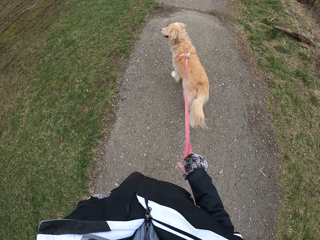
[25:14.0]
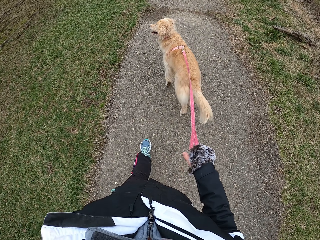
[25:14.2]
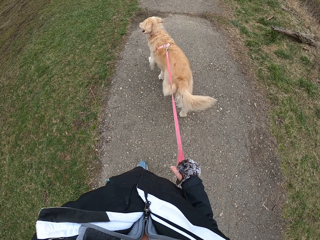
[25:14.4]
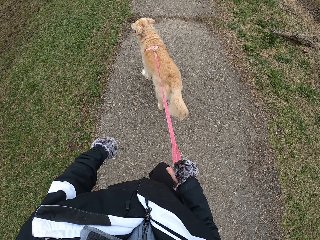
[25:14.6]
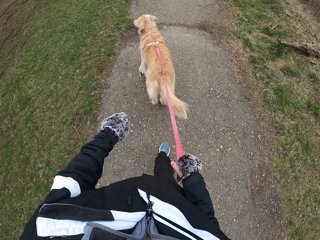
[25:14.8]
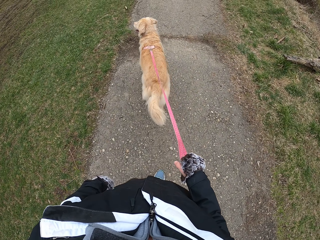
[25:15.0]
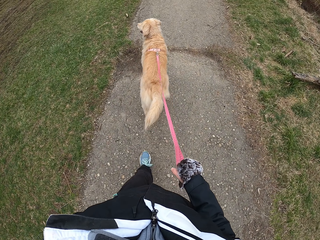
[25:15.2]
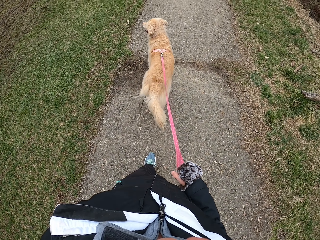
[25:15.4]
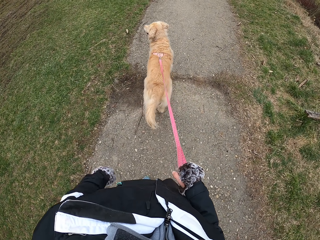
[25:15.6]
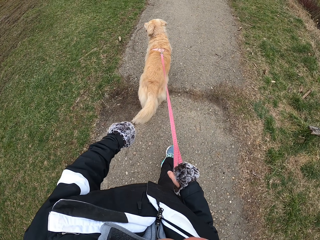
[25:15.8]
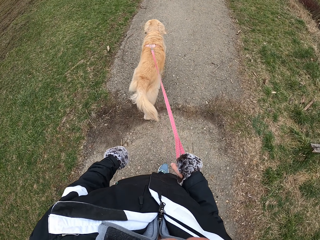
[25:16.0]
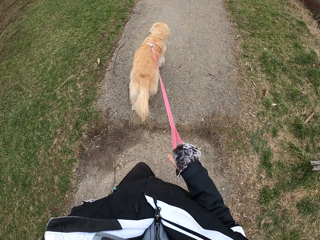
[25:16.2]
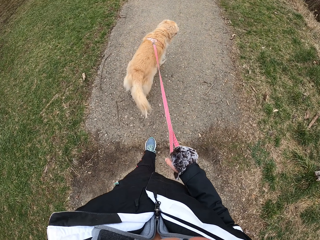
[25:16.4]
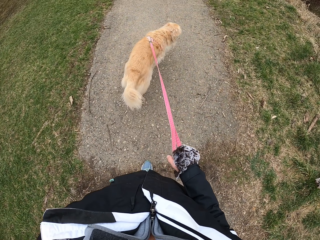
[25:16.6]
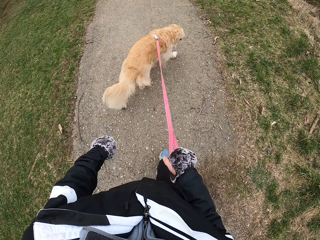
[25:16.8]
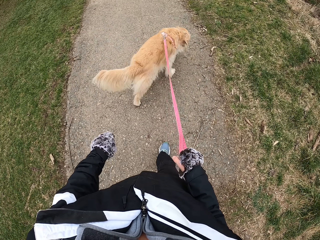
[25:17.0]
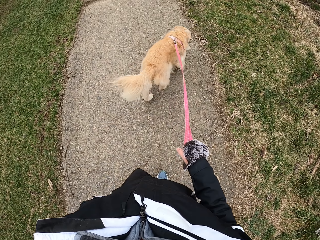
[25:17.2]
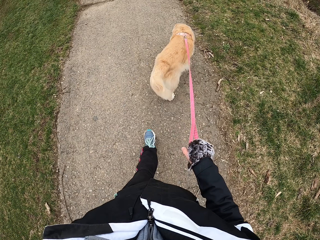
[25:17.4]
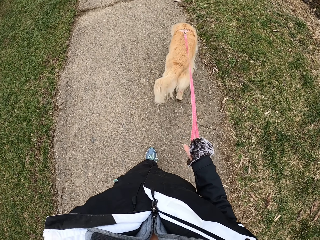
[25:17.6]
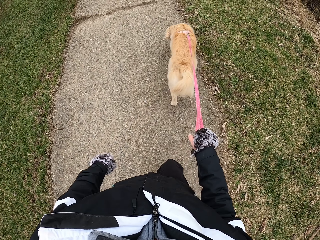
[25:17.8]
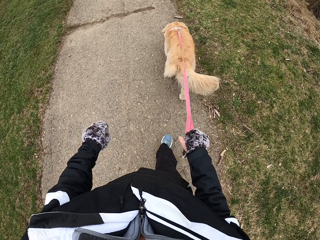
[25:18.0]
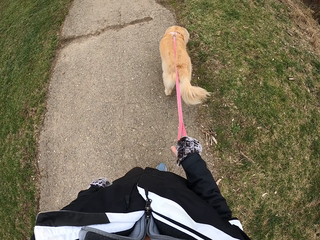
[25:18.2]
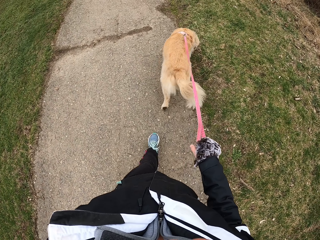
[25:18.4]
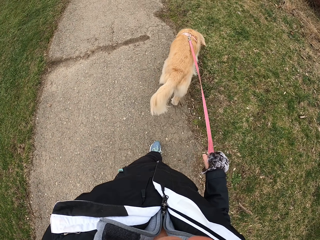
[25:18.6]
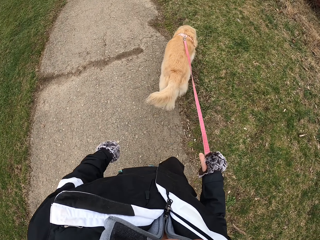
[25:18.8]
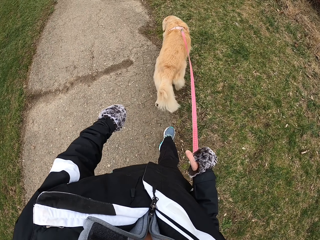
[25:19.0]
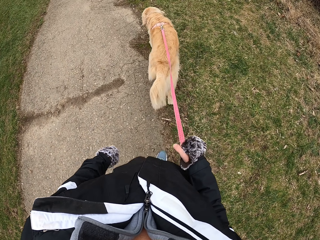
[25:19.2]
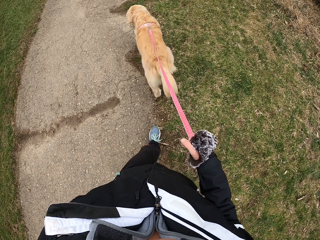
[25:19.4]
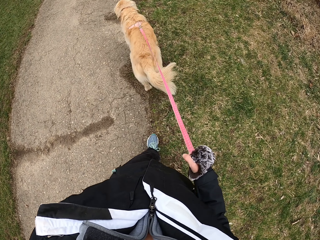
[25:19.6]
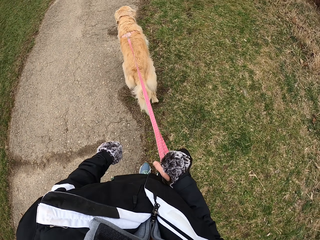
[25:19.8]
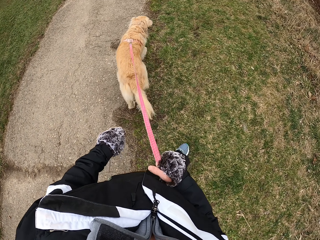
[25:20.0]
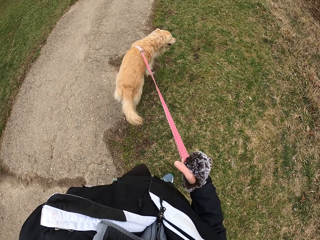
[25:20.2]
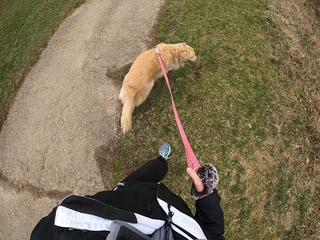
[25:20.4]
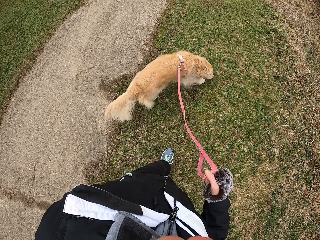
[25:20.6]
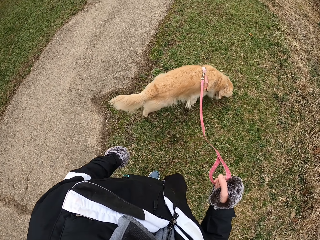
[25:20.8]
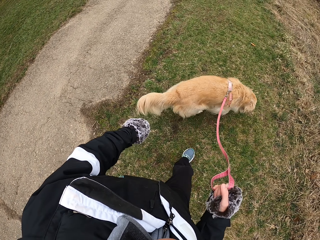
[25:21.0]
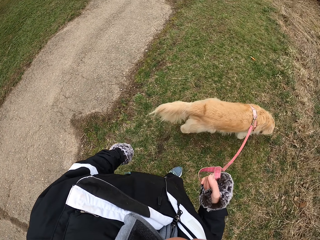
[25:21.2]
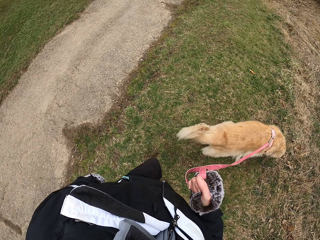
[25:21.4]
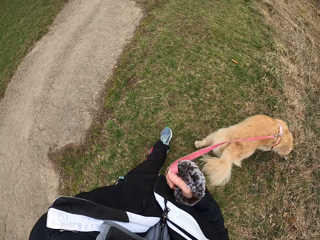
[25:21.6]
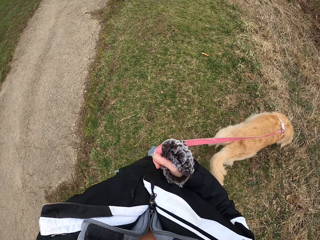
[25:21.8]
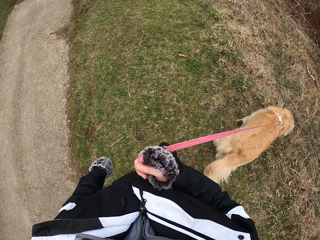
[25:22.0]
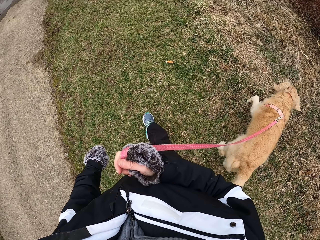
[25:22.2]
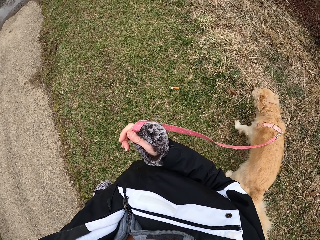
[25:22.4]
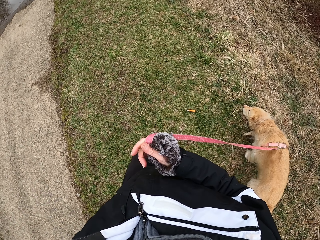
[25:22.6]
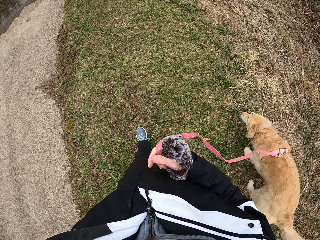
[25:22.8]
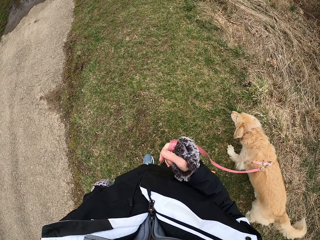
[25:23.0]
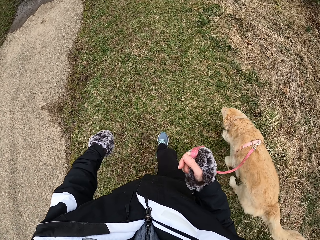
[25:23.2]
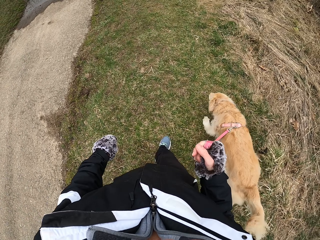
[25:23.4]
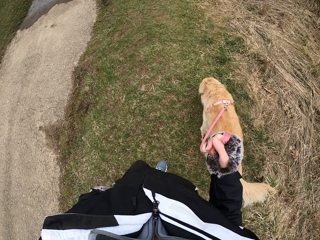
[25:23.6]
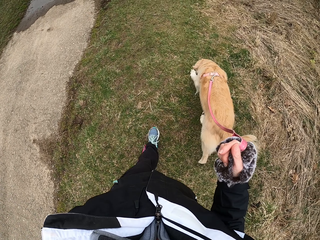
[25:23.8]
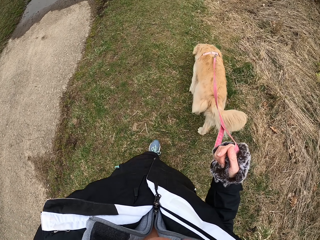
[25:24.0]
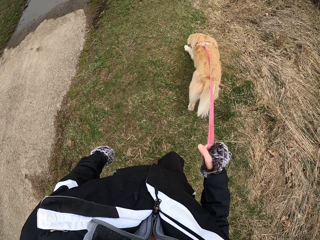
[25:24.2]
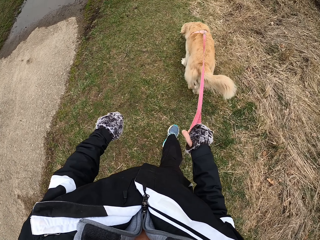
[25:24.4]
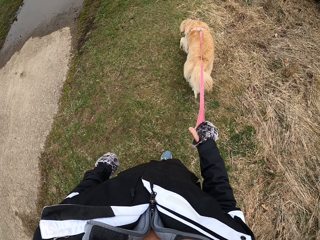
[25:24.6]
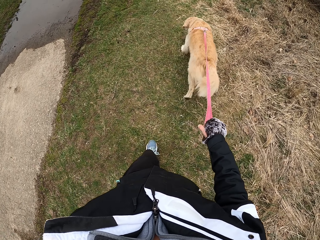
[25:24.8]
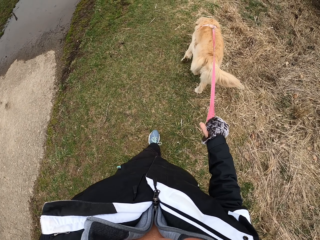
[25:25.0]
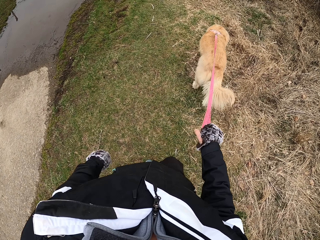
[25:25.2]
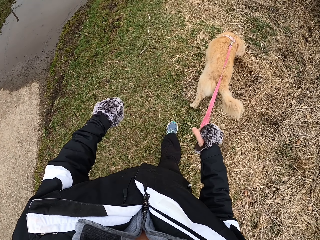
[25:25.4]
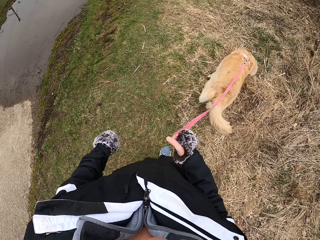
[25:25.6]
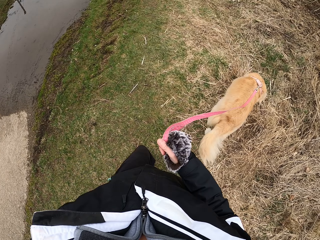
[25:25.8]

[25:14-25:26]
The camera wearer holds the dog strap with the right hand. They swing the left hand. They walk ahead. They lift the dog strap with the right hand.

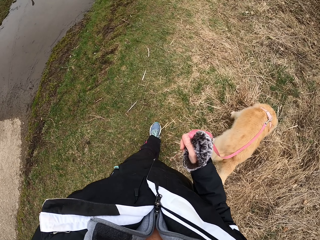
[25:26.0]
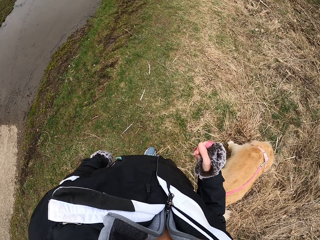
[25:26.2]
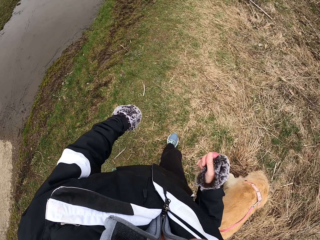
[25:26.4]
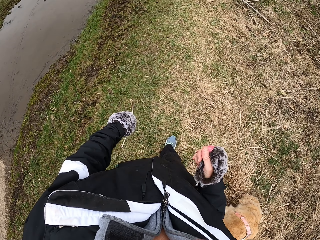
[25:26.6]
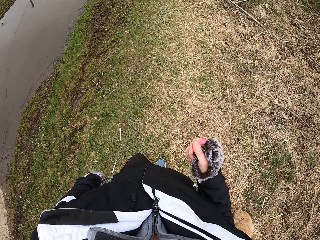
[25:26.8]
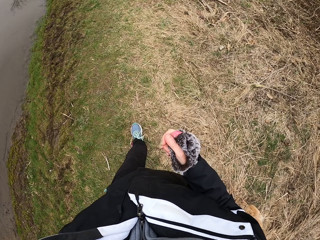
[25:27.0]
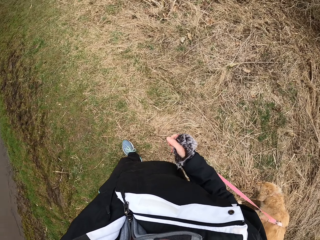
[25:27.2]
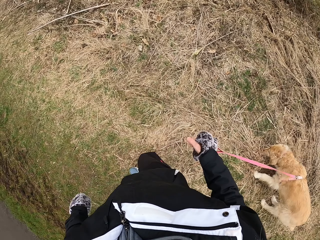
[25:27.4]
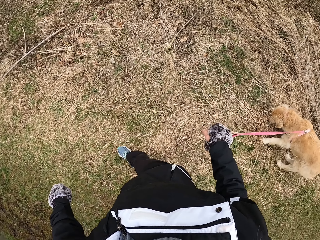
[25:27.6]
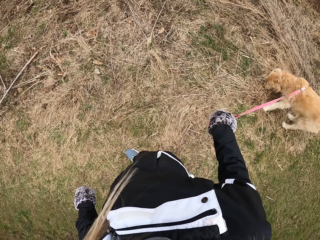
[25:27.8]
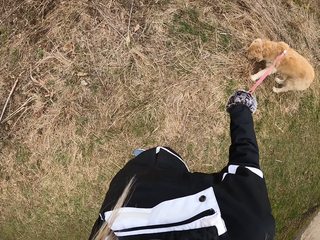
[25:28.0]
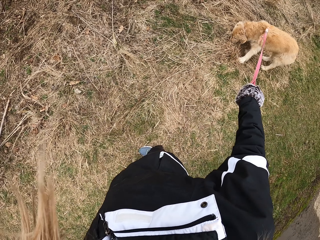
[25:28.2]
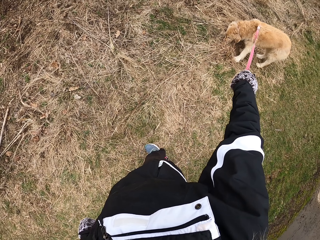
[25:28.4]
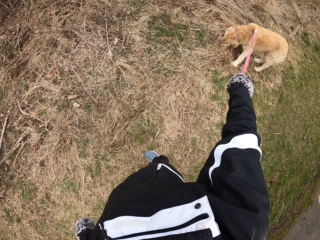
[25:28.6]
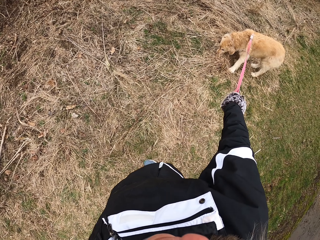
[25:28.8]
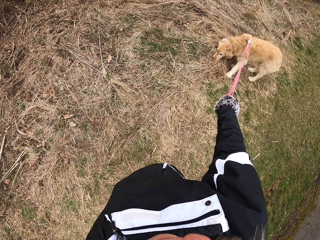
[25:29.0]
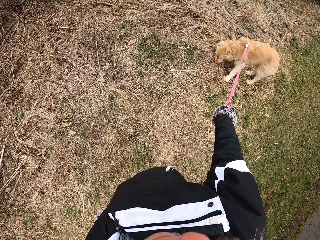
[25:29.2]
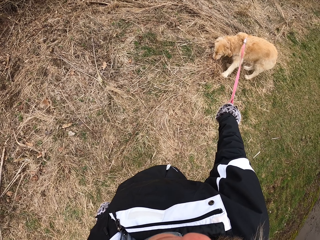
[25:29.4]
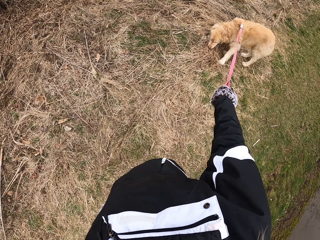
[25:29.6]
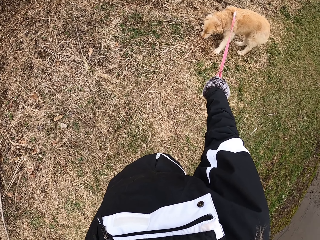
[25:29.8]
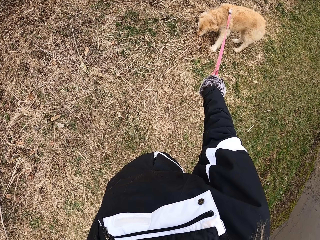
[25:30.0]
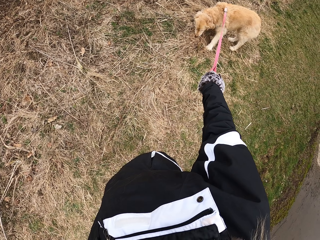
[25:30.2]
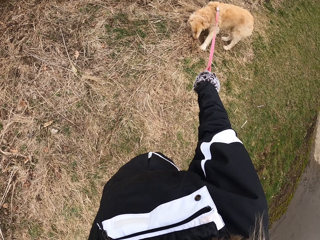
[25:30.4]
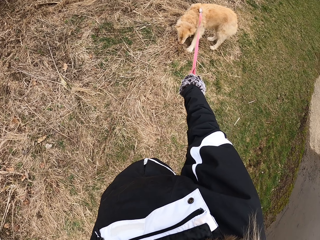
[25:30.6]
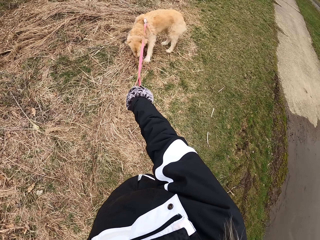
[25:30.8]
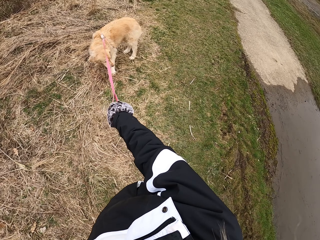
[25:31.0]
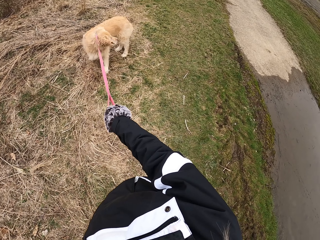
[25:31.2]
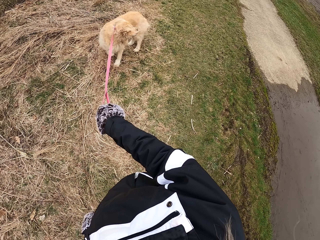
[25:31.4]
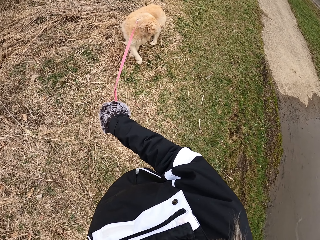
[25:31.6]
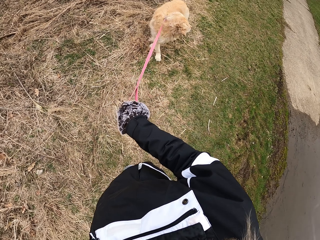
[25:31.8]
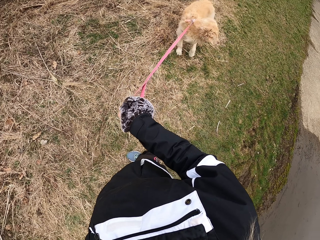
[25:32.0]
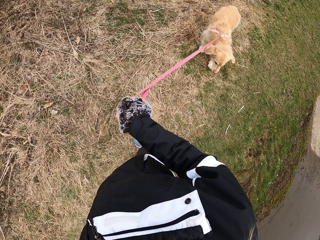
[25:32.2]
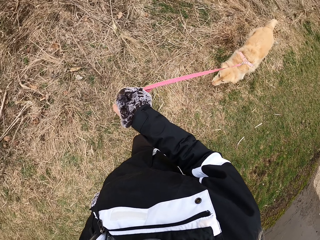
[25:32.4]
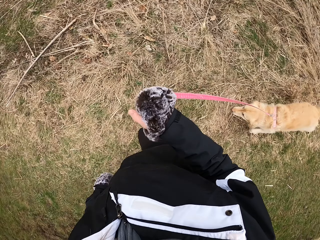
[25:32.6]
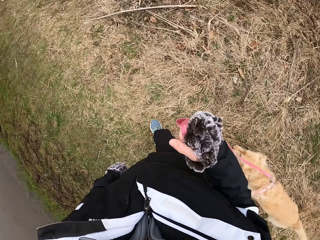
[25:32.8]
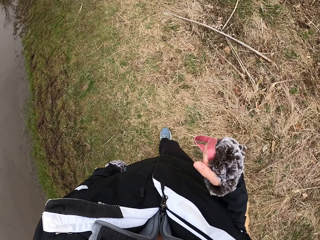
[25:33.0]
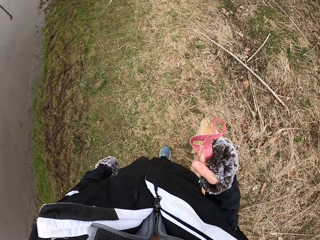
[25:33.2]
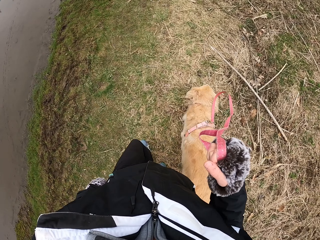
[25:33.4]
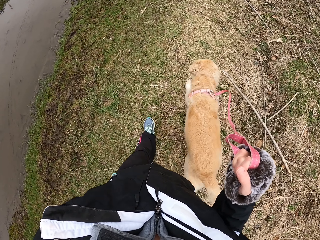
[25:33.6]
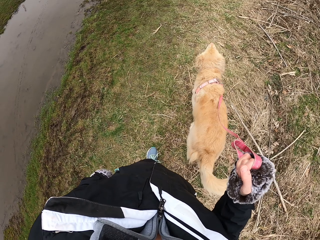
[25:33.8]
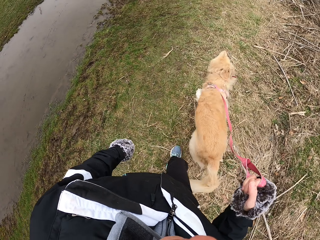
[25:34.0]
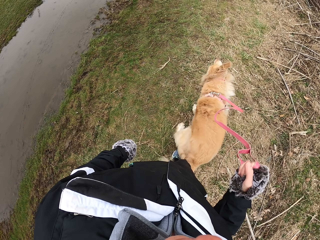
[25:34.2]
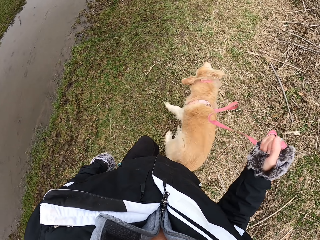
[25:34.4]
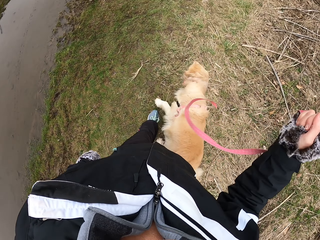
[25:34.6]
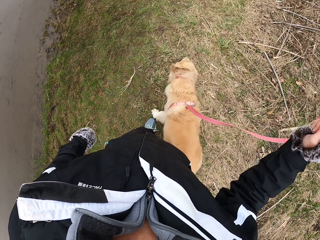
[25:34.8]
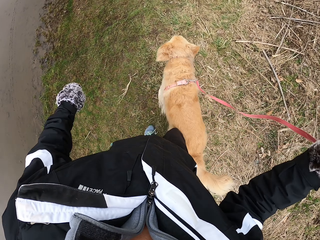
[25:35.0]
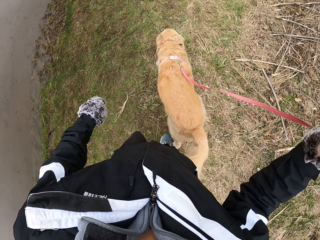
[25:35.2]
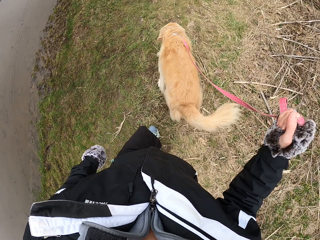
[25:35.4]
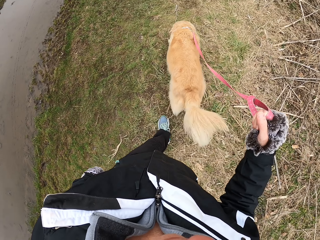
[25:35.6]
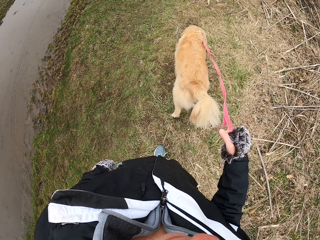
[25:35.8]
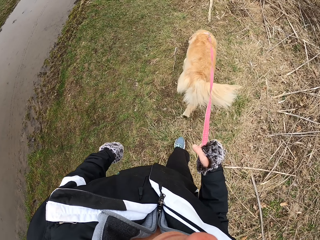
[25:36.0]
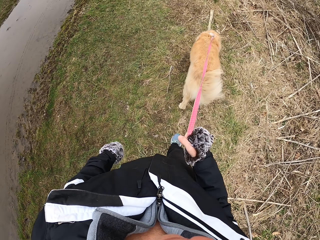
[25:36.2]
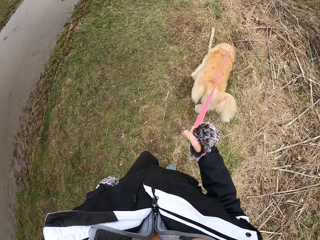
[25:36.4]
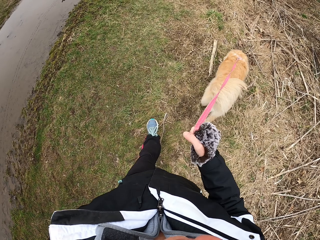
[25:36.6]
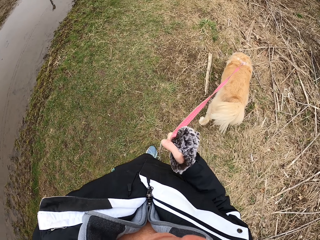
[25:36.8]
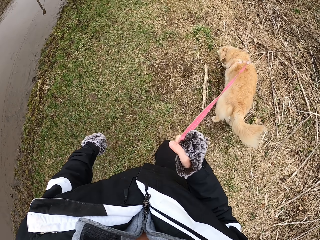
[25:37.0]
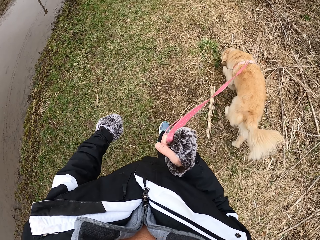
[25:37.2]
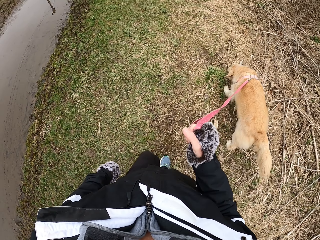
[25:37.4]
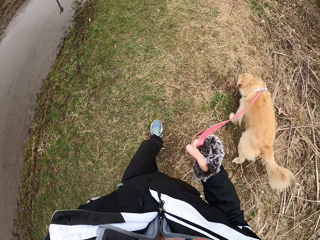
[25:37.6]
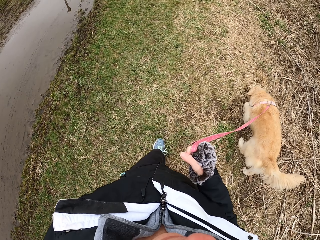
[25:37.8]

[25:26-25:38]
The camera wearer swings the left hand. They look at the dog. They look around. They lift the dog strap with the right hand.
